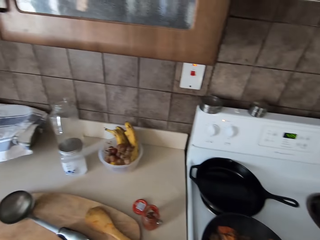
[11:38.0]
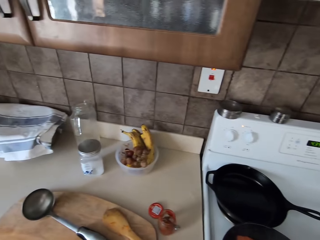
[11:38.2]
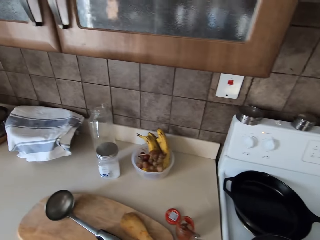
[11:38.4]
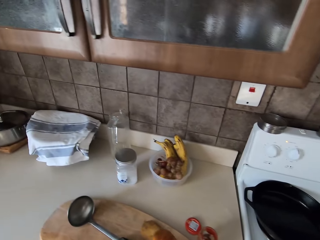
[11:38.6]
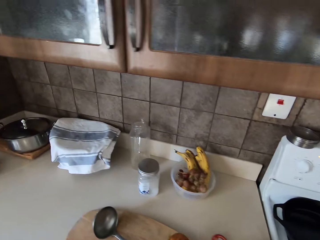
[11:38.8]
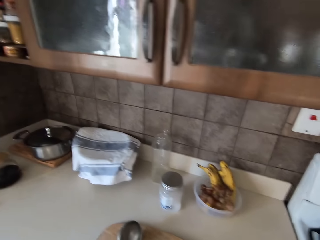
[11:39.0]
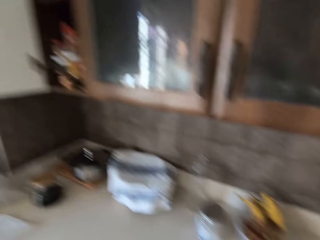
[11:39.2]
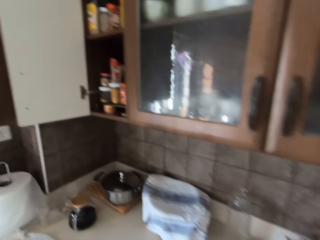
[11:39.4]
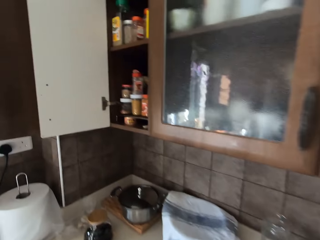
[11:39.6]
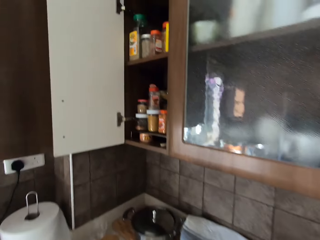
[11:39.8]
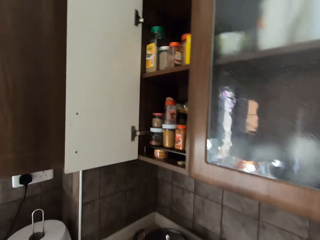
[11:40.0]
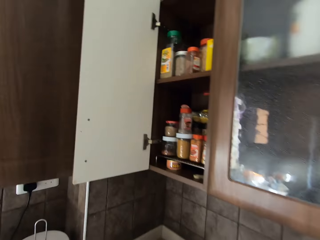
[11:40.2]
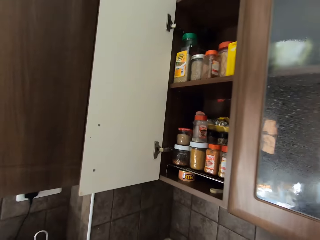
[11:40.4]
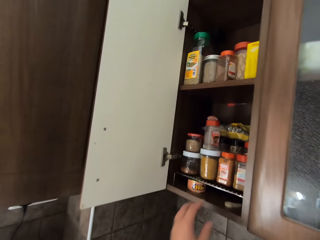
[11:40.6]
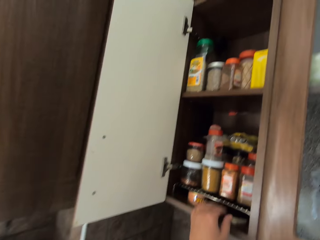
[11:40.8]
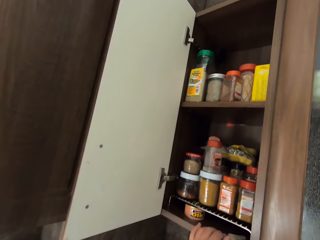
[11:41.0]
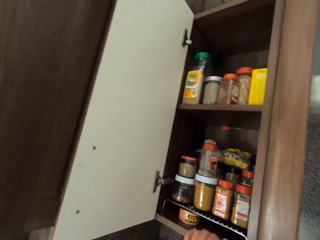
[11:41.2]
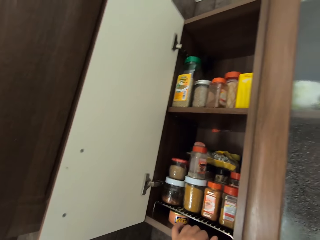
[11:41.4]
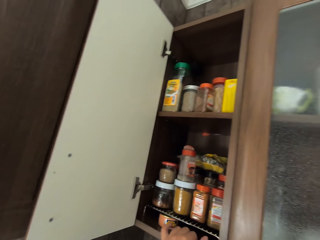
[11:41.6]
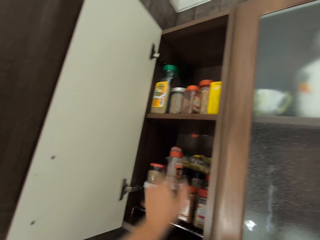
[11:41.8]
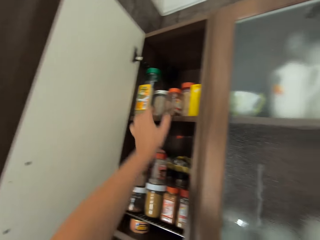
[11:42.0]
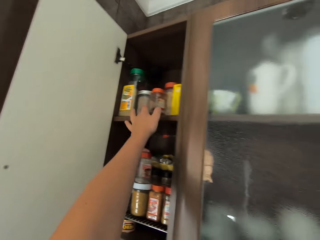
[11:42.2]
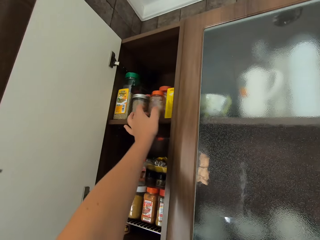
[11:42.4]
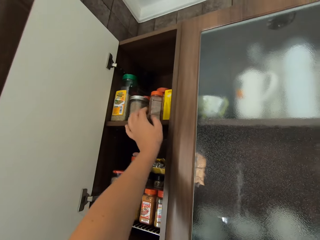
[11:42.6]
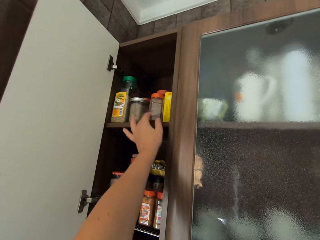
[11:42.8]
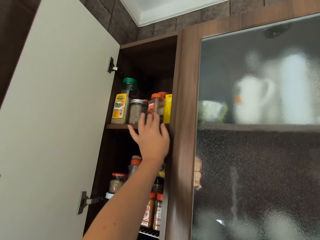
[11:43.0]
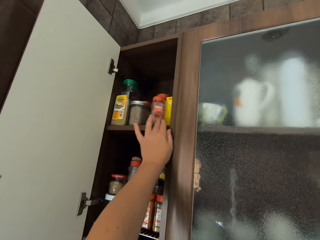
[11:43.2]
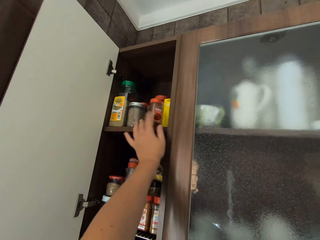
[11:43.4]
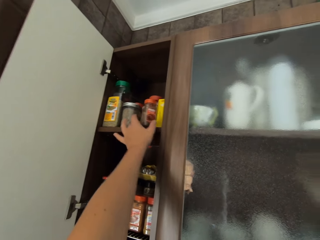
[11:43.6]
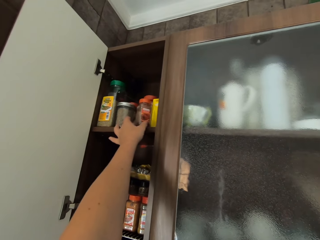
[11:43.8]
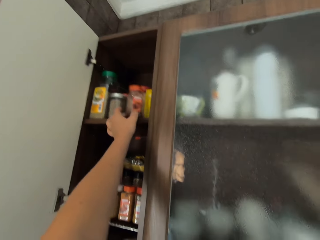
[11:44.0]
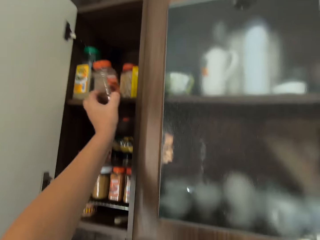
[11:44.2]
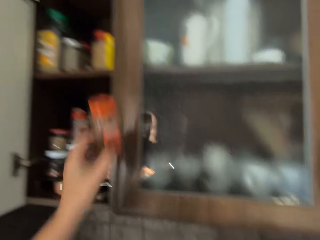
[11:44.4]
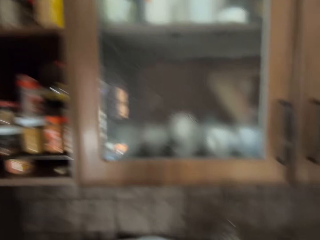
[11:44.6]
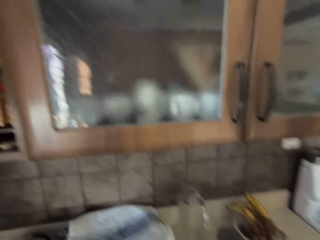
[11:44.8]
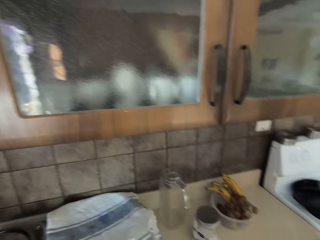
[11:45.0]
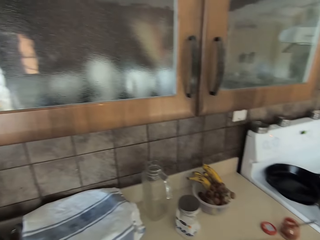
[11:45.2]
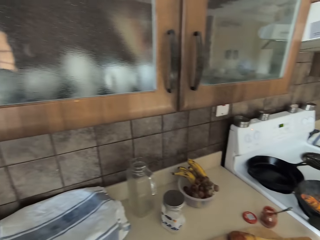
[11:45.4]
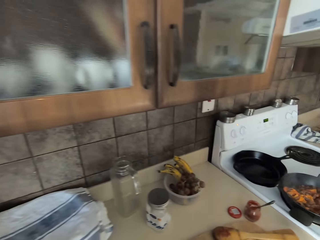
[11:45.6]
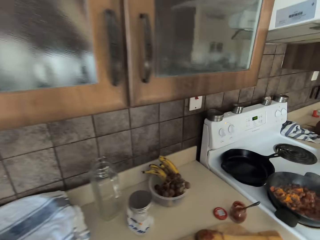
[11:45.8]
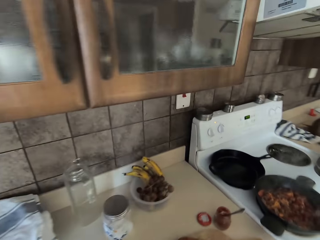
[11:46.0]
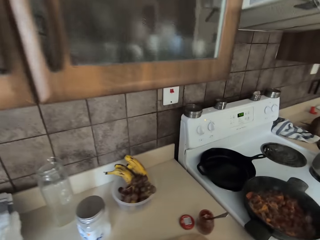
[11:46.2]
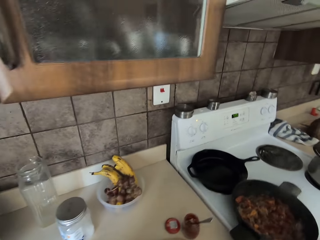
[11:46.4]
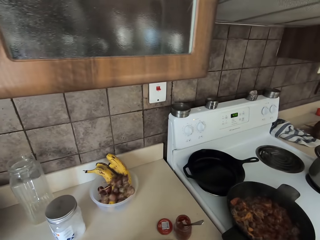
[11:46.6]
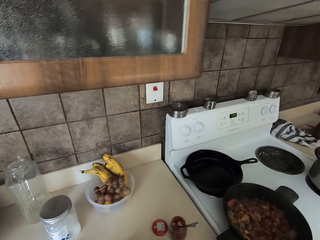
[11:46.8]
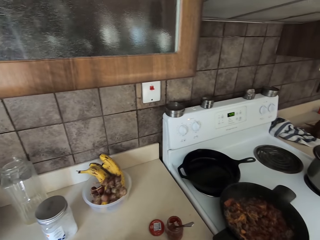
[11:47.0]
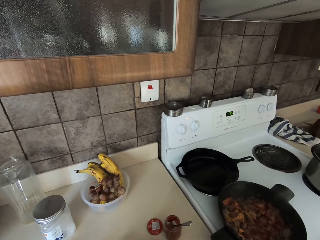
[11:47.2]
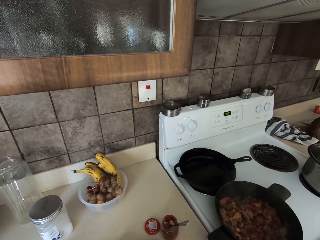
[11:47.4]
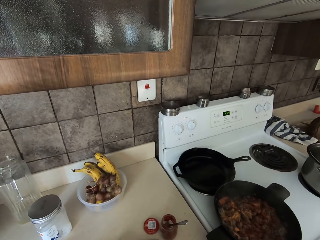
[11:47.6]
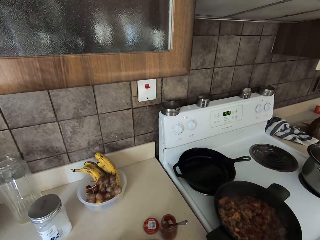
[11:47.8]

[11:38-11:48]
The camera wearer moves around the kitchen. They place the cooking stick on the chopping board. They walk towards a cabinet. They pick up ingredients from the drawer.

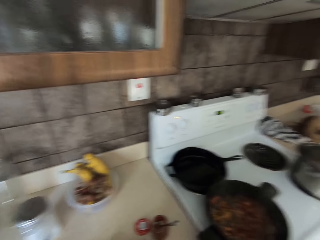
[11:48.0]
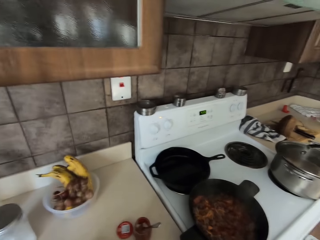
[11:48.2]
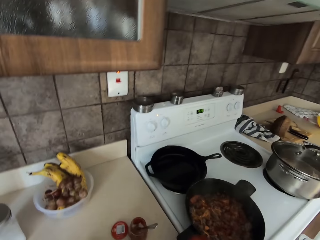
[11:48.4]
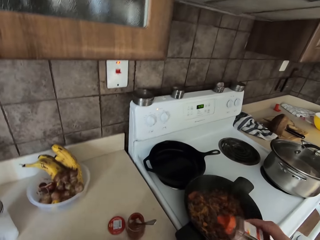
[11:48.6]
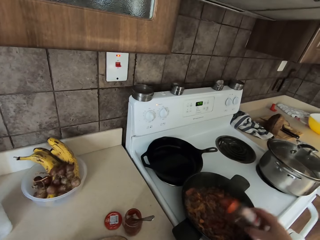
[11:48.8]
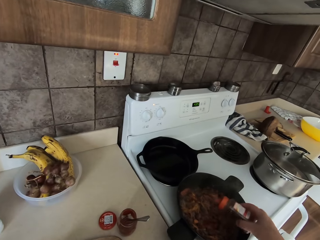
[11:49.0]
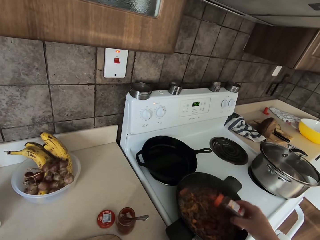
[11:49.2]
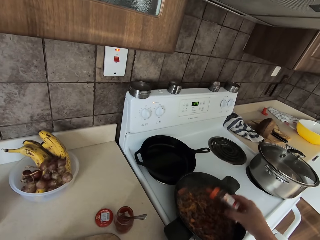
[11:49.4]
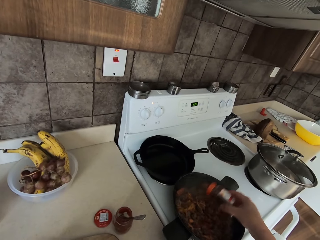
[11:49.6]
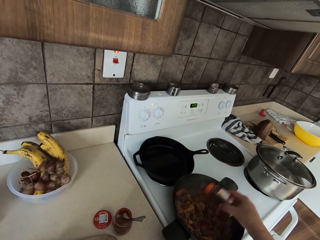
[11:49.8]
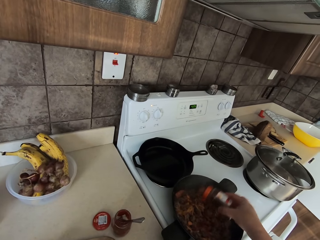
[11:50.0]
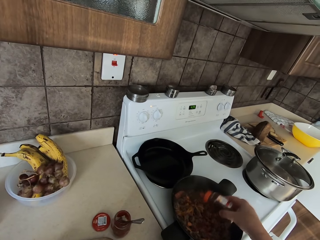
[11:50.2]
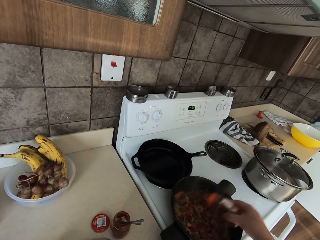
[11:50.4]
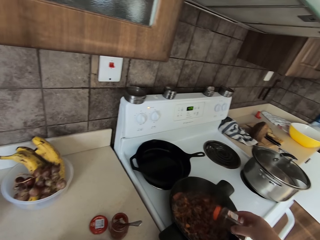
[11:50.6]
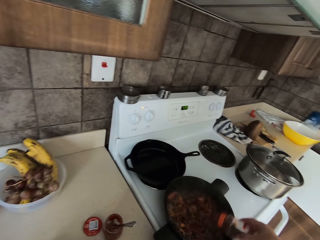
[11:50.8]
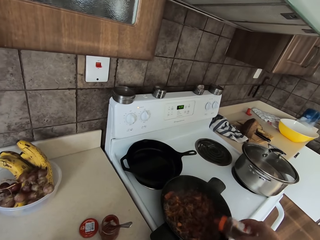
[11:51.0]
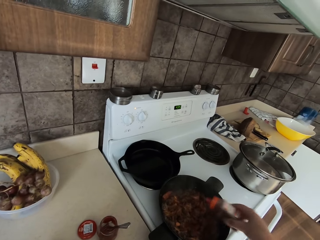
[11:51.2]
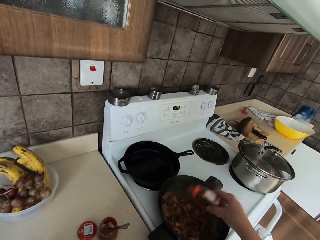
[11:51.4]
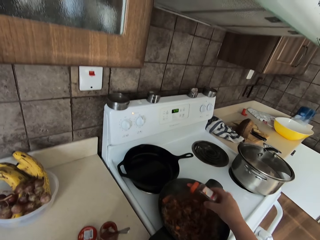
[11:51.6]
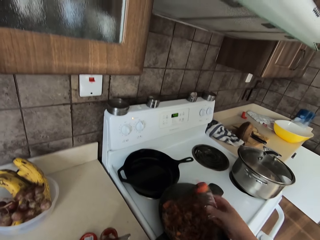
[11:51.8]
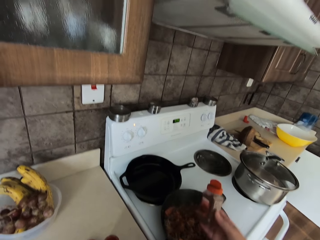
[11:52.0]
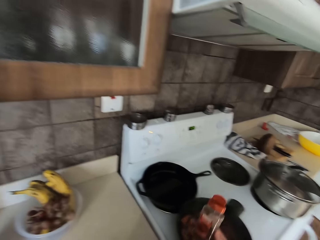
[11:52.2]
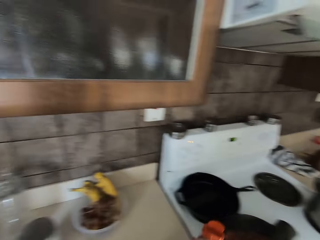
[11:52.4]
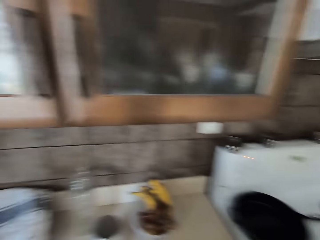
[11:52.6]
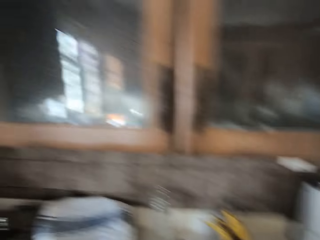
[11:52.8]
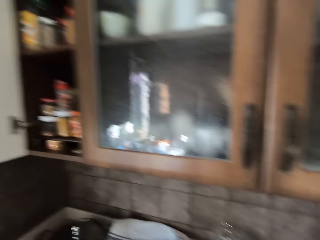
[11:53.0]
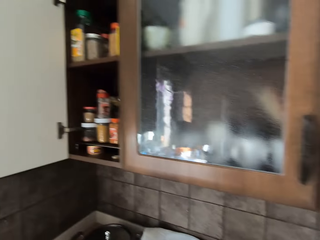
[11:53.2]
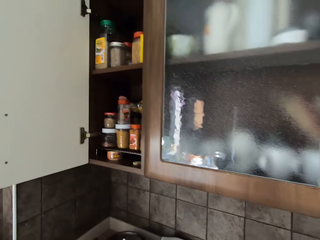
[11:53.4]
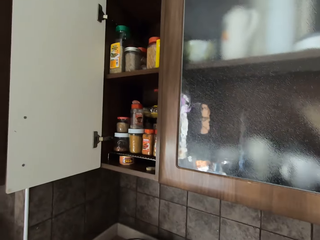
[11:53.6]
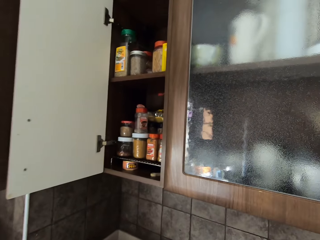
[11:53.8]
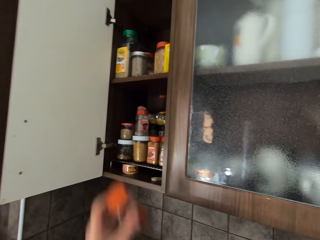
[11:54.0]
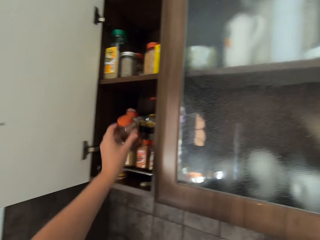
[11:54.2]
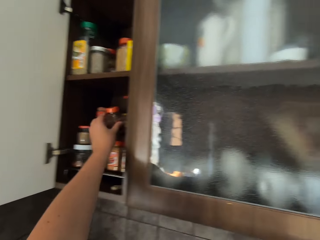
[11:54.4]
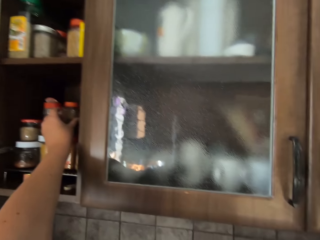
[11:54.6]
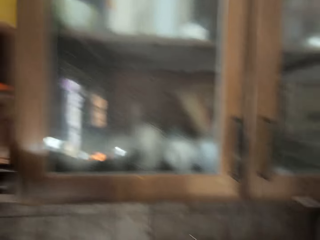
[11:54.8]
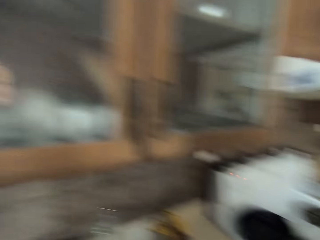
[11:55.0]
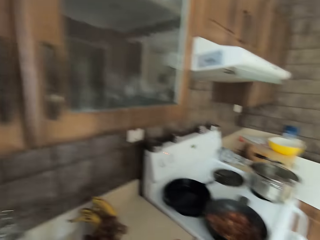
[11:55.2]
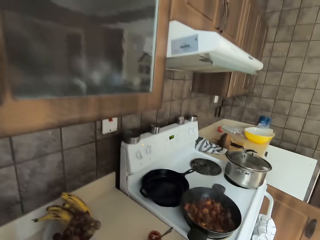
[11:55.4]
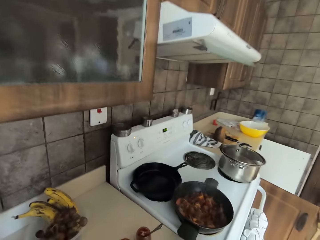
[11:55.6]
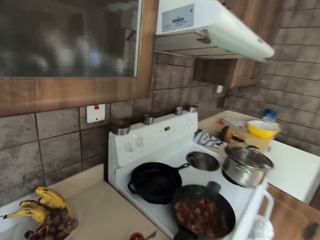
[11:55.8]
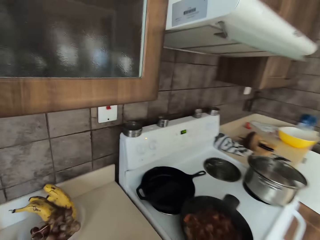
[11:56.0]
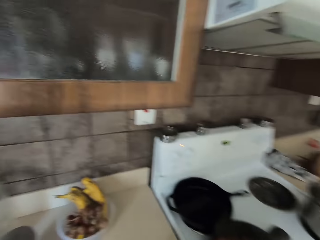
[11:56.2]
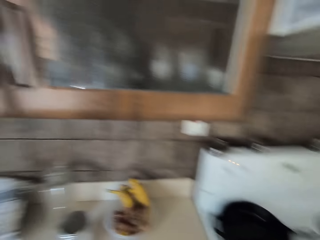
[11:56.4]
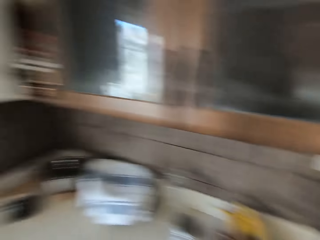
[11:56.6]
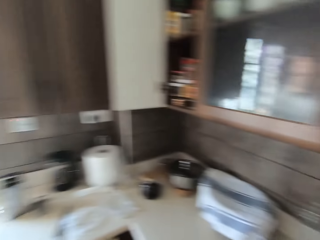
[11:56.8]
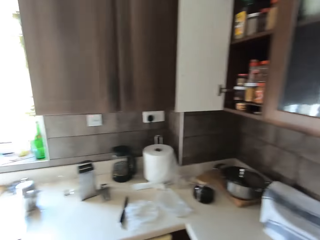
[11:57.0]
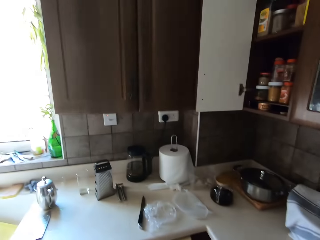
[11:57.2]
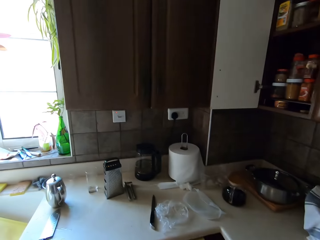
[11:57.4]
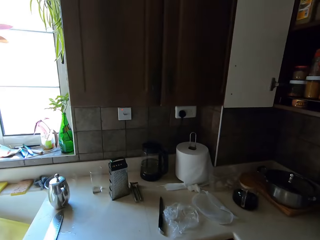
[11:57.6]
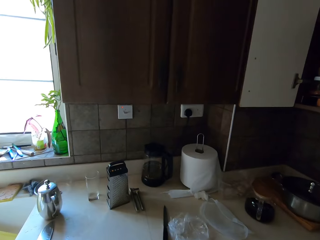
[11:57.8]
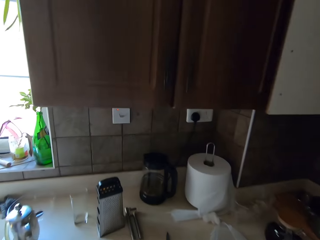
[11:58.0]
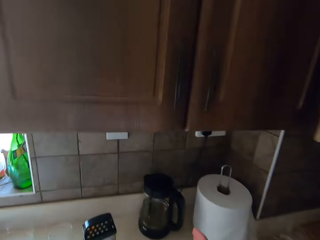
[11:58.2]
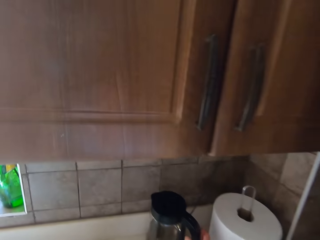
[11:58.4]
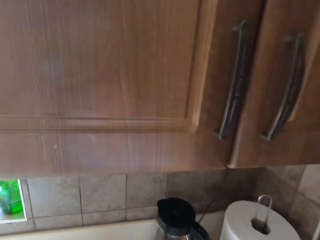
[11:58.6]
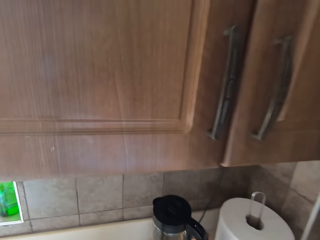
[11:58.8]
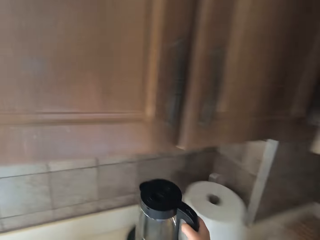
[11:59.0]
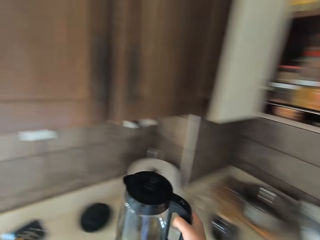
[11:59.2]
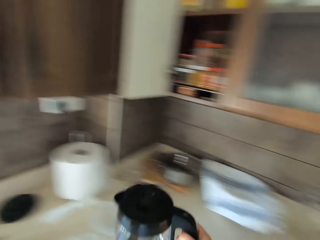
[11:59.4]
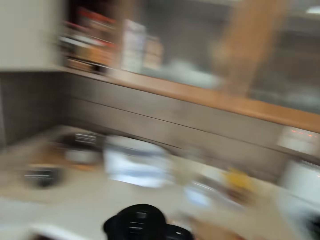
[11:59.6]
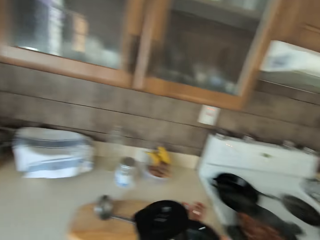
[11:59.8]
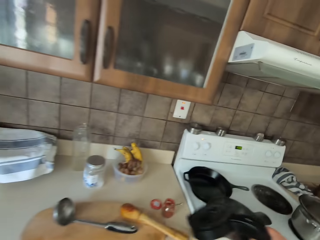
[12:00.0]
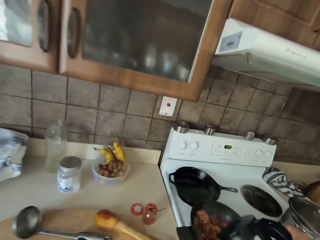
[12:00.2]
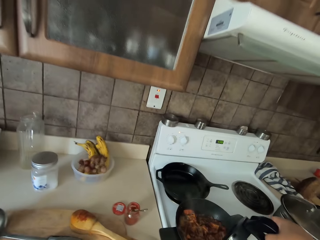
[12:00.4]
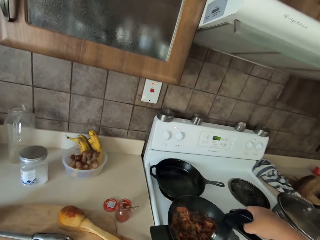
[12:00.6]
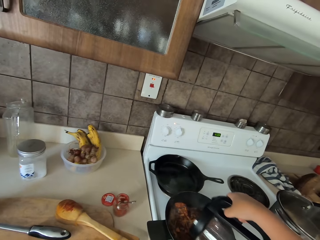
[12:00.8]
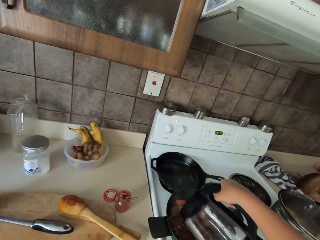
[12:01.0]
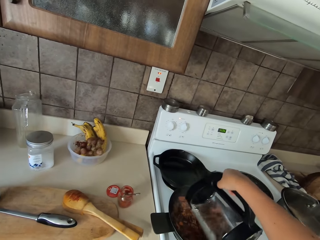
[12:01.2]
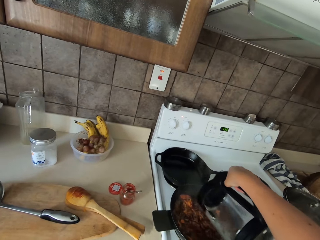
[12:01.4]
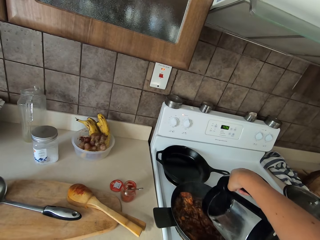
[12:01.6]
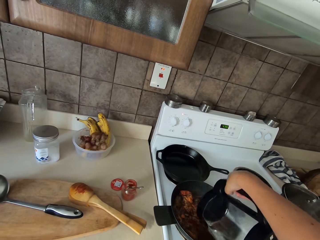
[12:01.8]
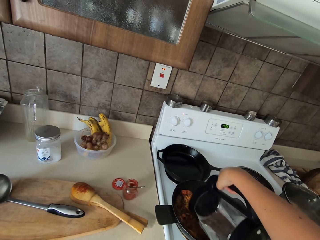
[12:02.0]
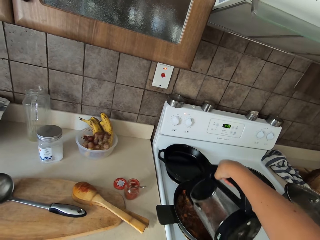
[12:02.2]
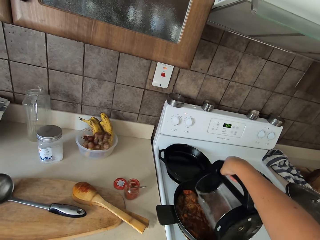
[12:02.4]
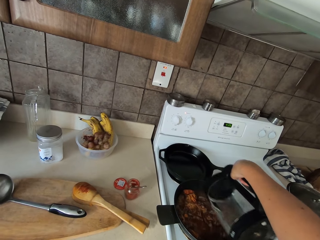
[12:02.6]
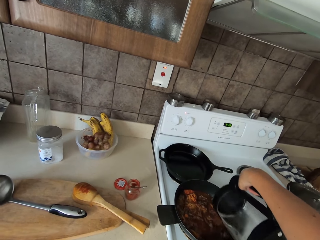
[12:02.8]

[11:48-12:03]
The camera wearer walks towards a cooker. They add the ingredients in the food in the pan. They walk towards a cabinet. They place the ingredients in the drawer. They move around the kitchen. They walk towards the cooker. They walk towards the cabinet. They pick up an electric jug from the counter. They add water in the food with the electric jug into a burning pan.
